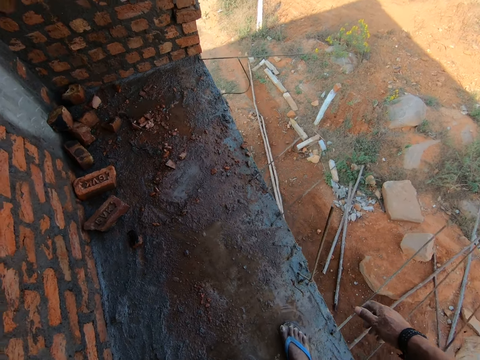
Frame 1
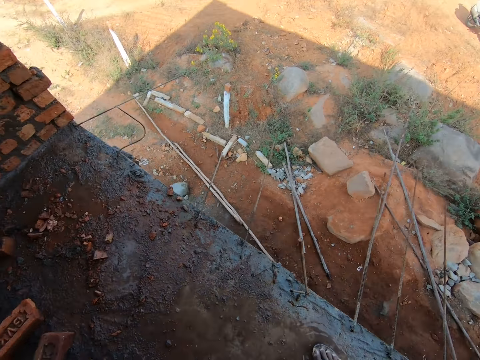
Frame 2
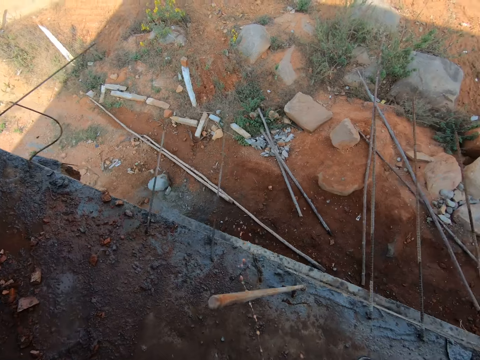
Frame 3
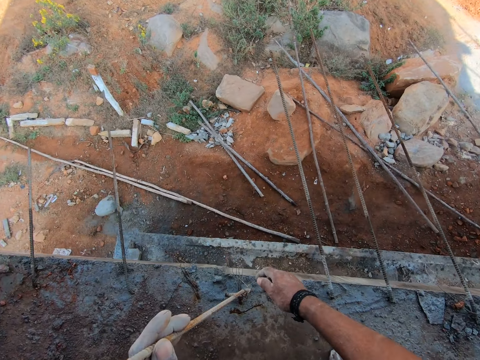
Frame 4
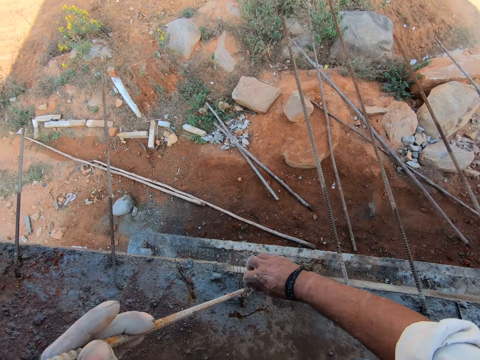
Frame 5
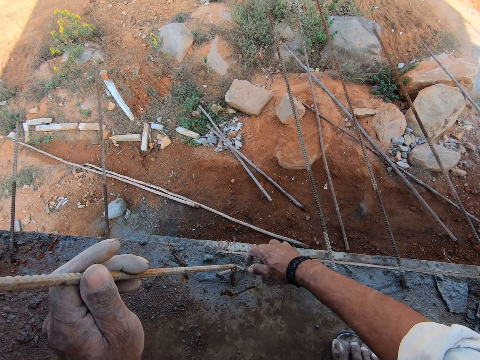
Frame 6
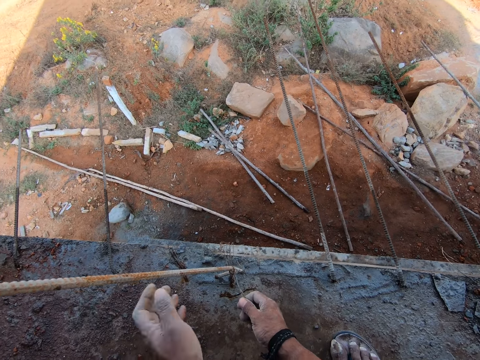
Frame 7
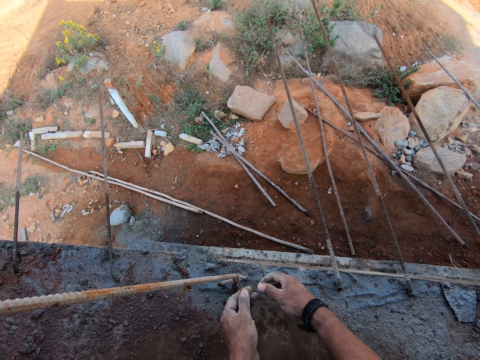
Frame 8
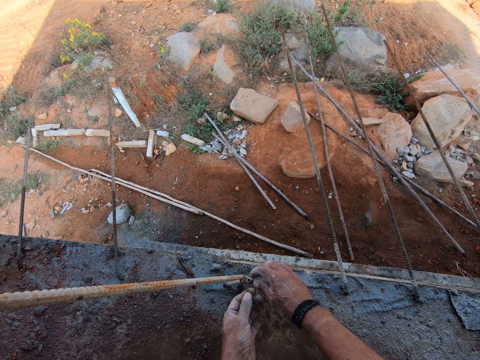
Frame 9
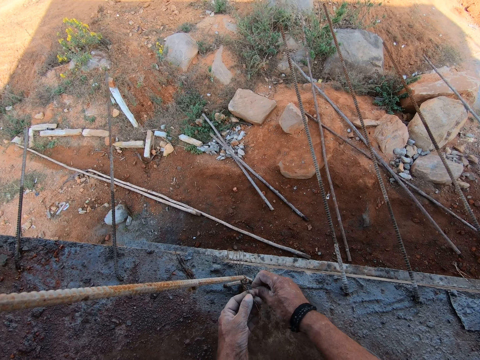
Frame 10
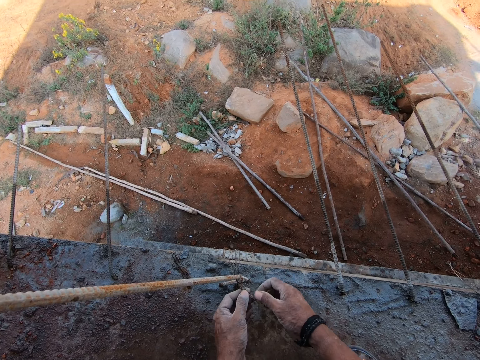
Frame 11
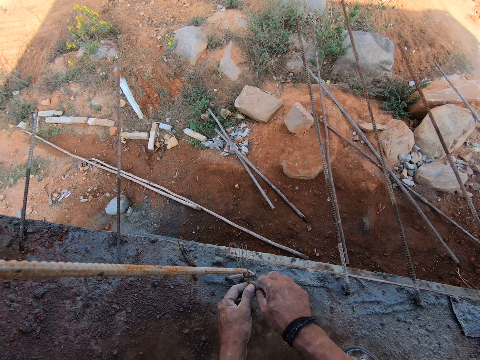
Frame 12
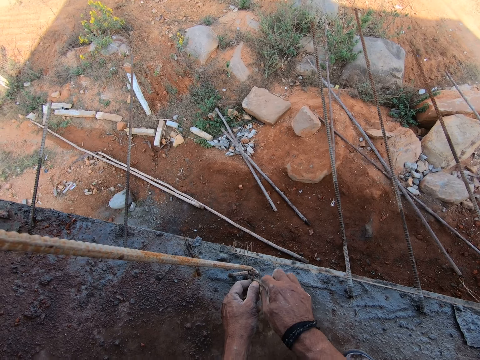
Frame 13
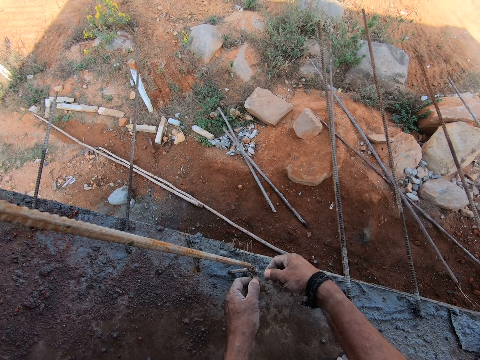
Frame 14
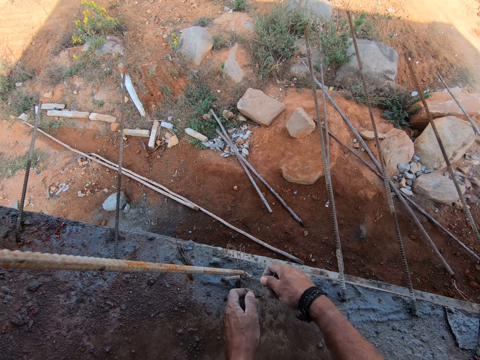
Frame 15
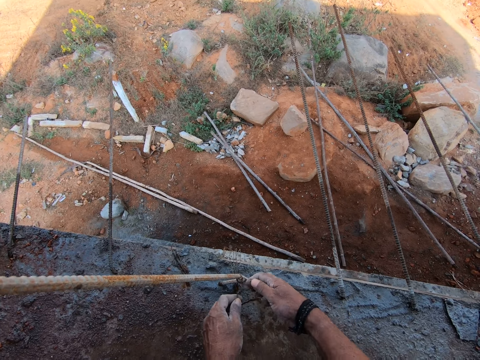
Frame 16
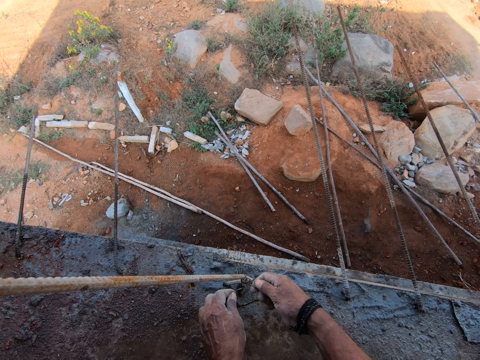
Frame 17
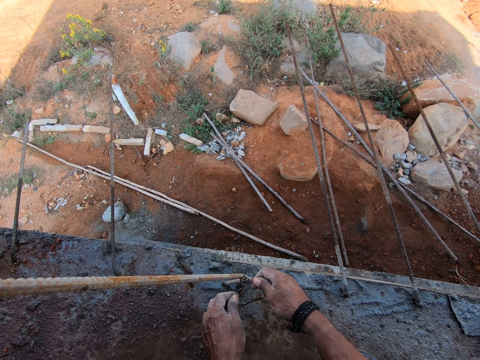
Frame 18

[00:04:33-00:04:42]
The camera wearer unties a steel wire. They remove the wire from the metal rod.

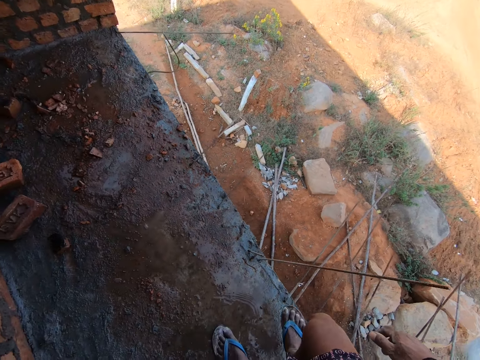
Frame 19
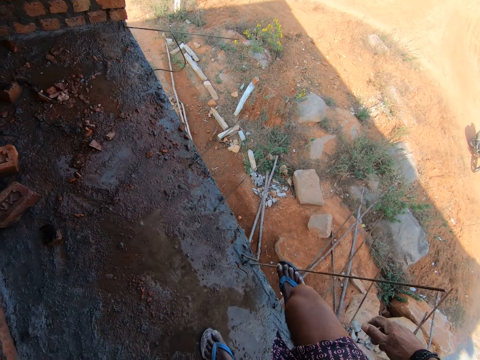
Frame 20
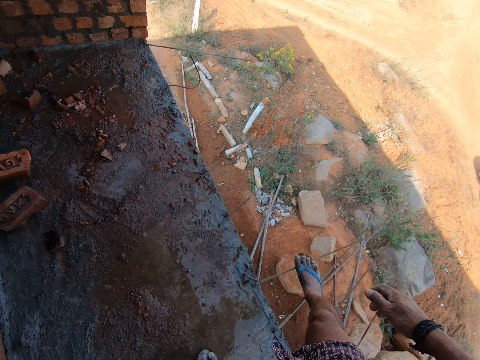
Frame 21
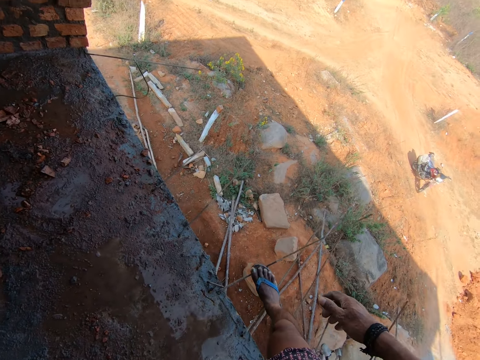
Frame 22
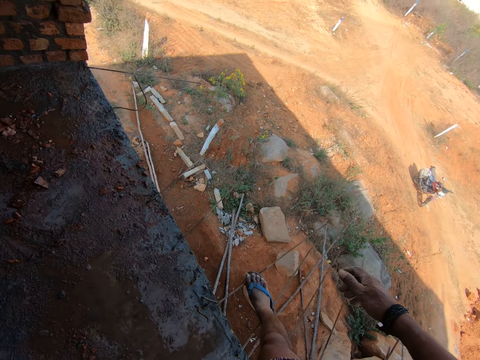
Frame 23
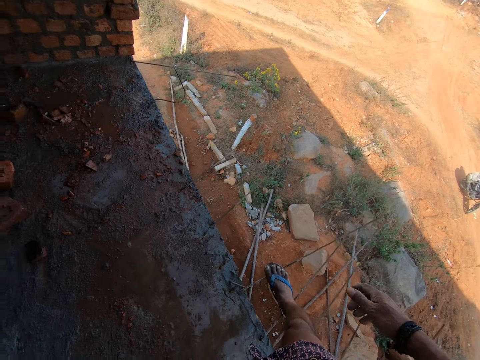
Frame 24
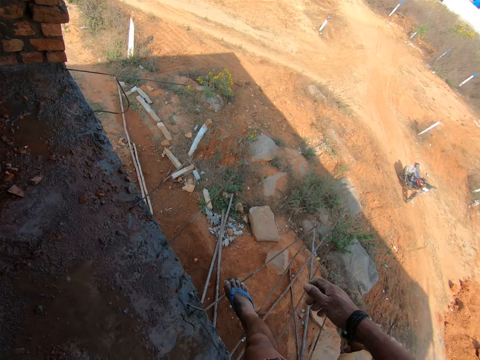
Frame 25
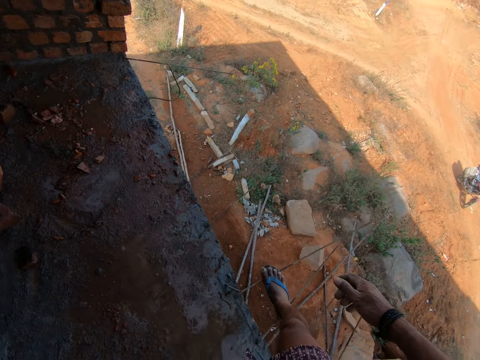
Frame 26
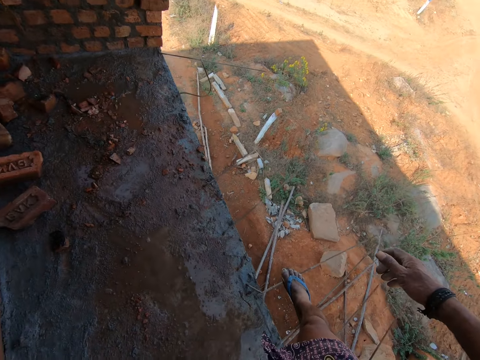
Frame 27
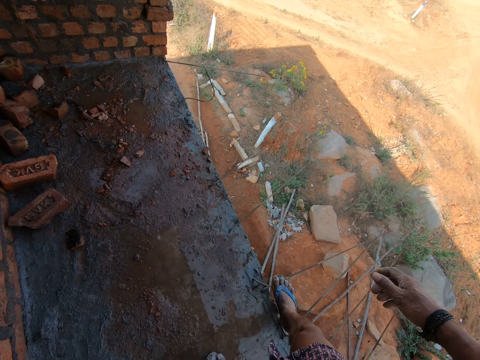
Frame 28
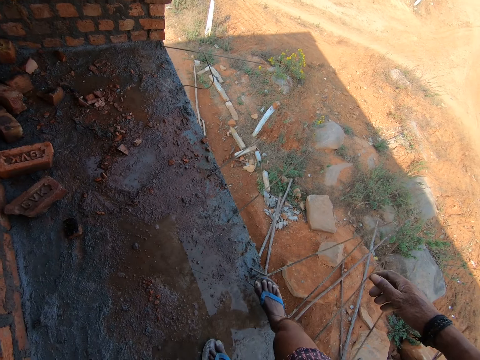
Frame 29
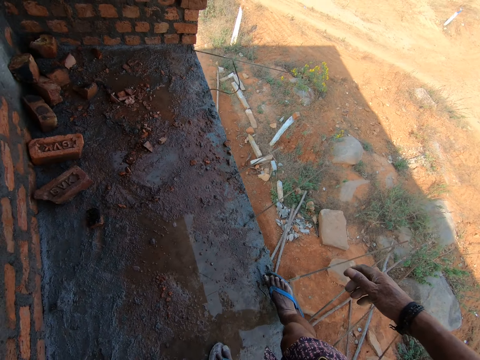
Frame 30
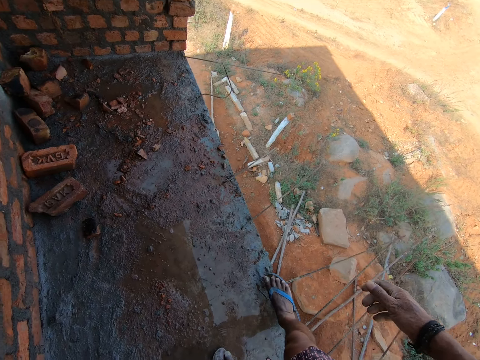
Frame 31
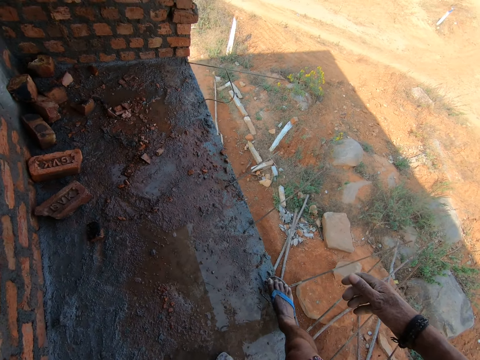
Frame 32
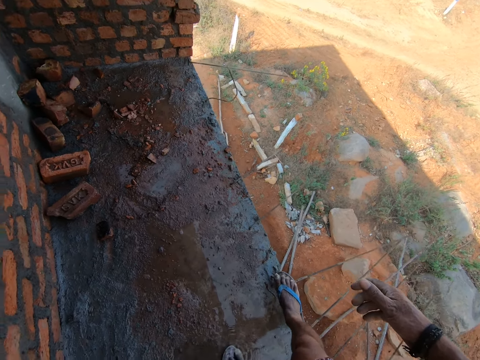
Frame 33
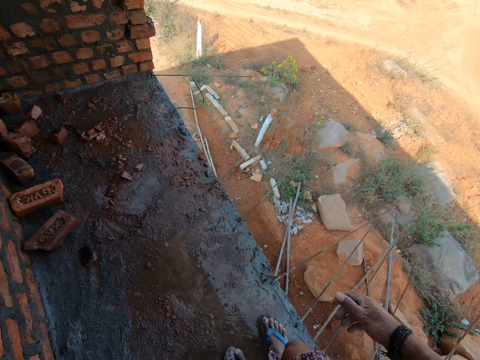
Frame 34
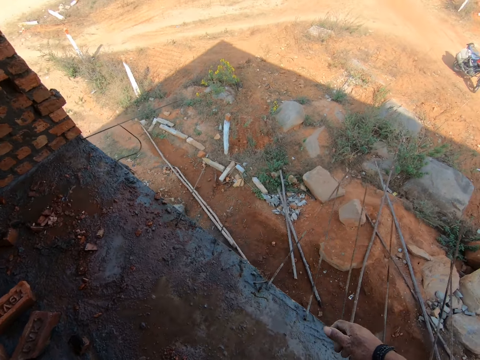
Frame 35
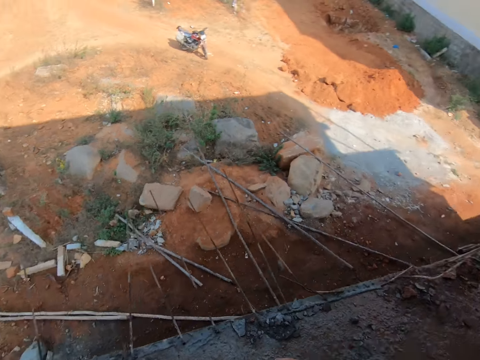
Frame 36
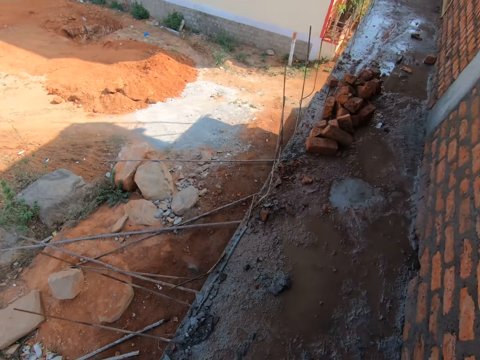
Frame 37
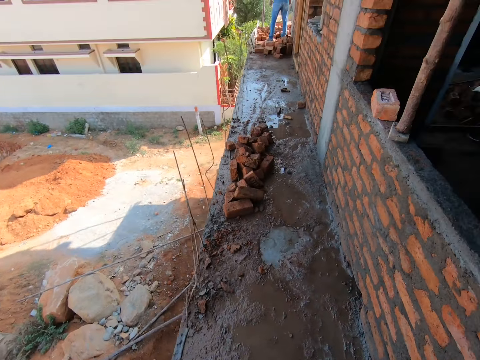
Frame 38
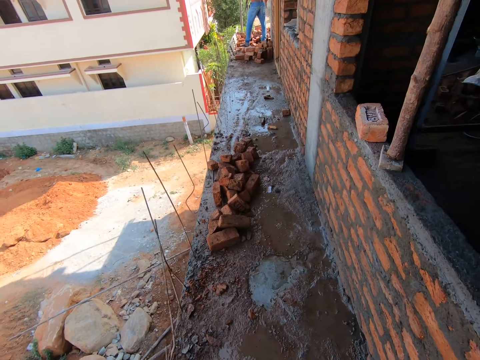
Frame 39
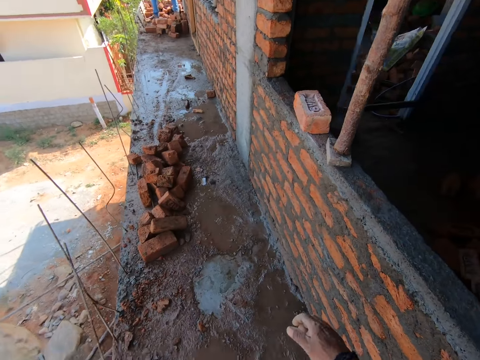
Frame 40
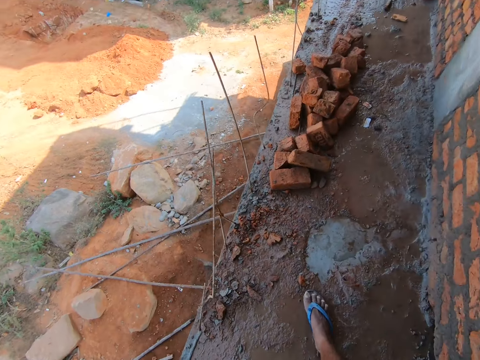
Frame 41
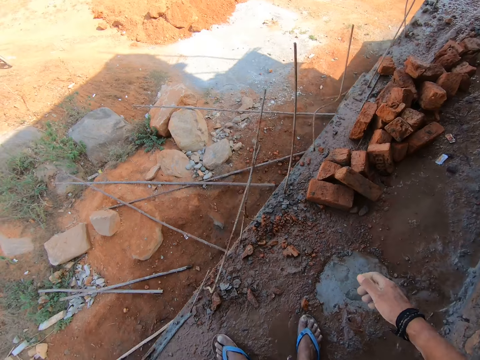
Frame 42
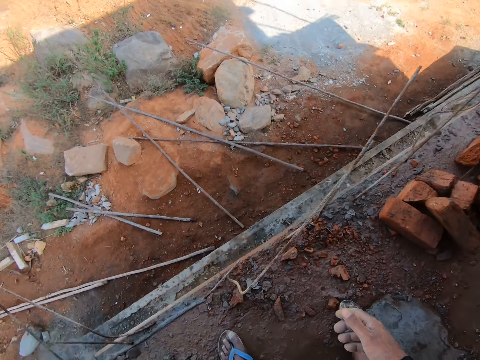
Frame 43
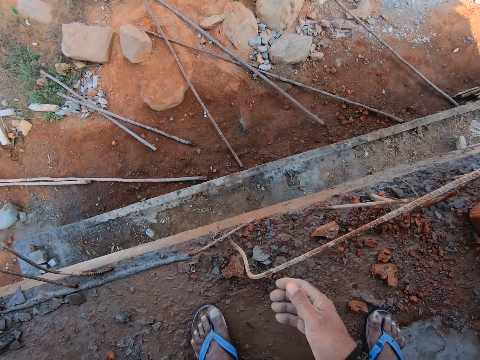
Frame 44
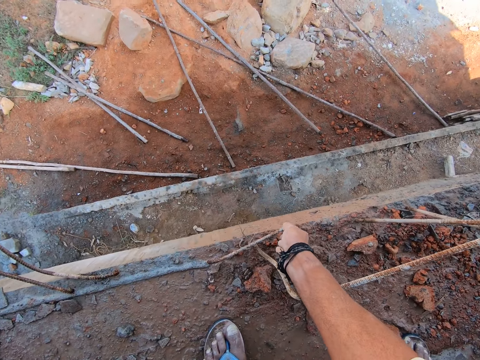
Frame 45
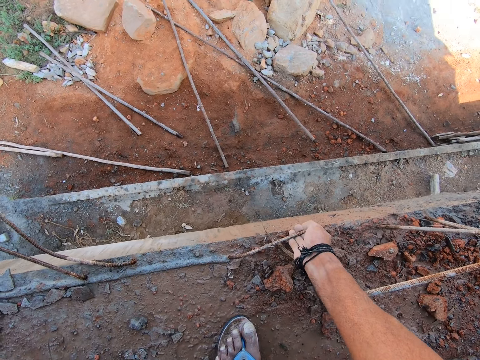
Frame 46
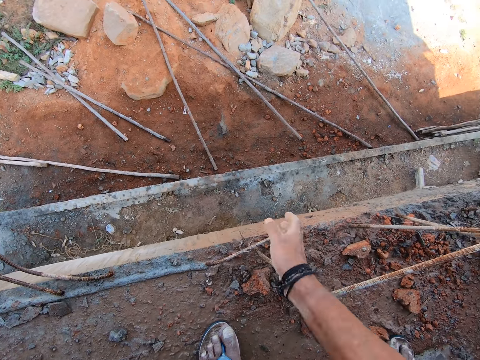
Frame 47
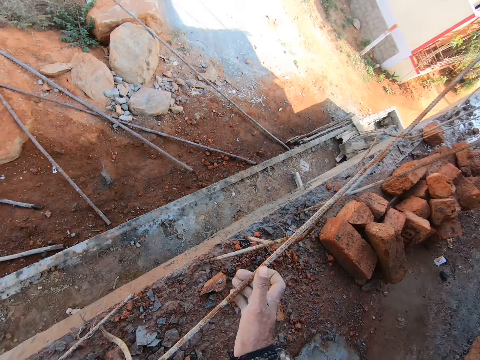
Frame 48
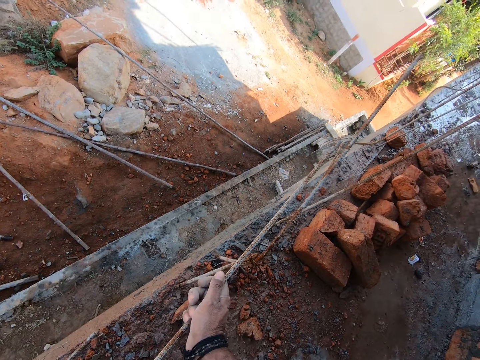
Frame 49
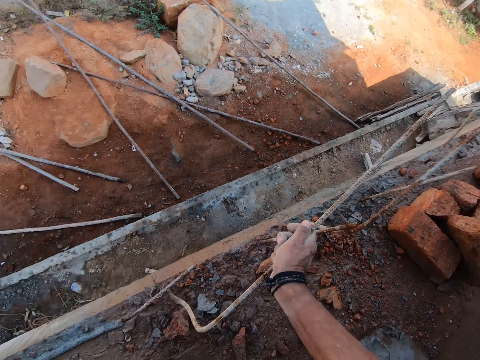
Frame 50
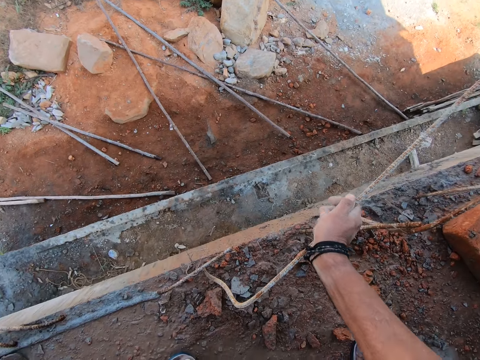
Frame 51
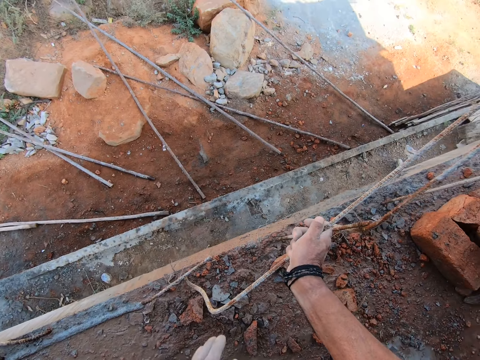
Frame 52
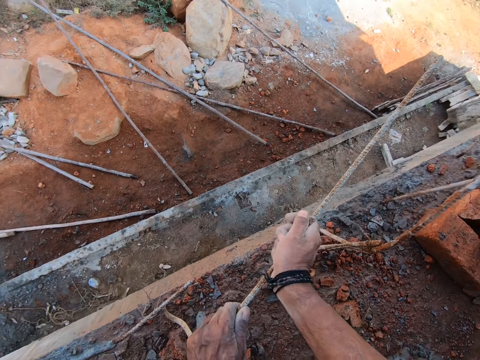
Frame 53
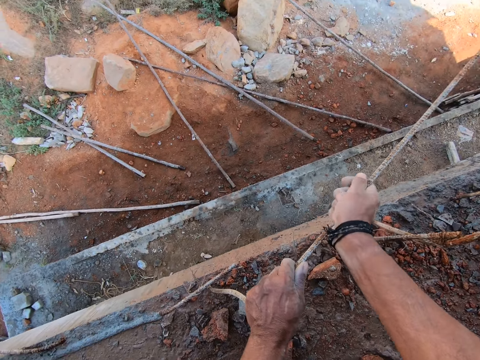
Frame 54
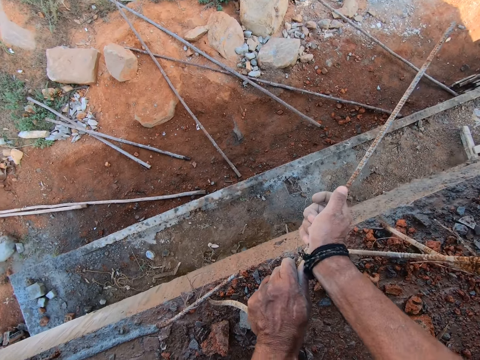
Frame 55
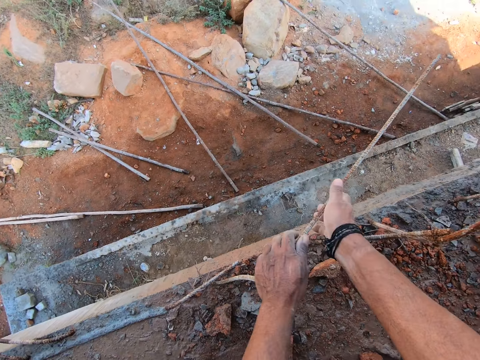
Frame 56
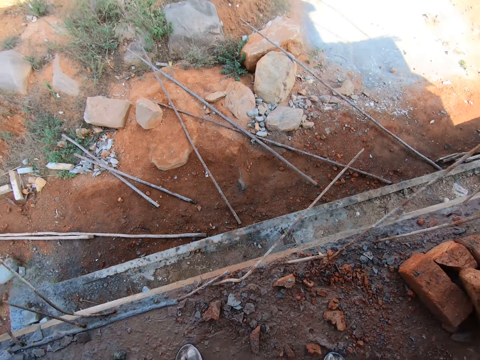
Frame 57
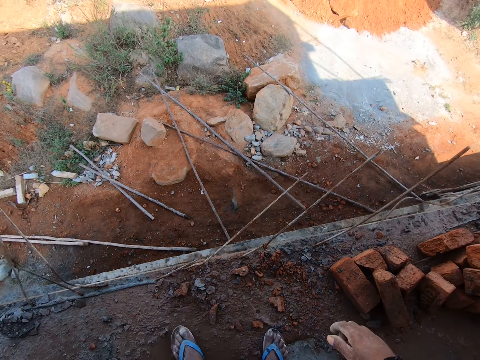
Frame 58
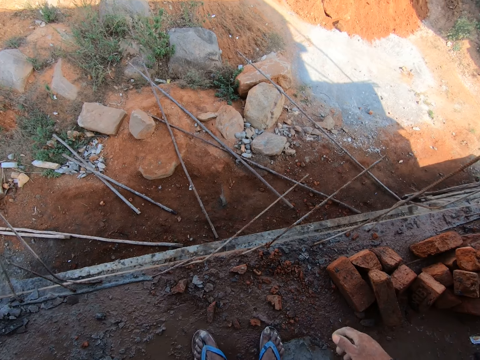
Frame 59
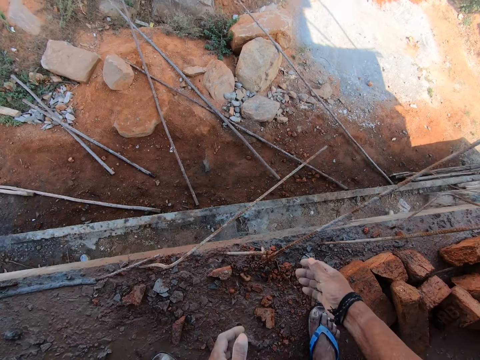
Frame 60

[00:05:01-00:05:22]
The camera wearer moves steel with the right foot. They remove the right foot from the steel. They turn around. They look around. They walk on the corridor. They bend towards the floor. They move the steel reinforcement. They hold the steel with the right hand, remove the right hand from the steel, and hold the steel with the right hand. They hold the steel with the left hand. They adjust the steel with both hands. They remove both hands from the steel. They rise up. They look around.
